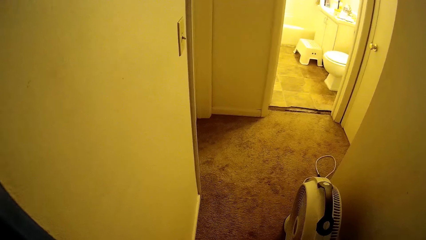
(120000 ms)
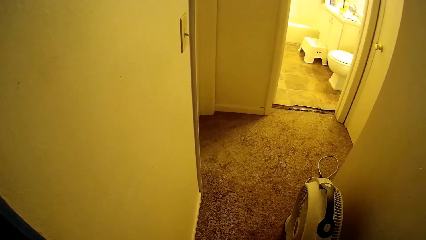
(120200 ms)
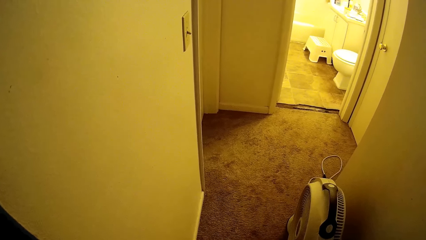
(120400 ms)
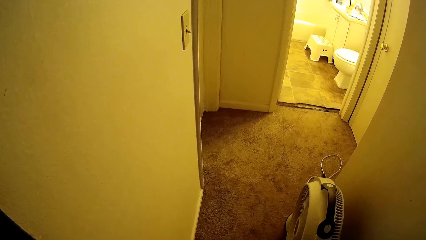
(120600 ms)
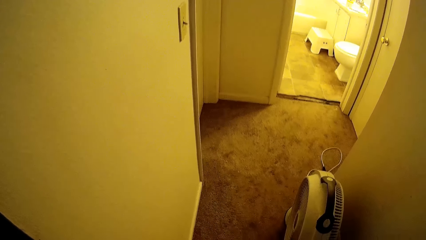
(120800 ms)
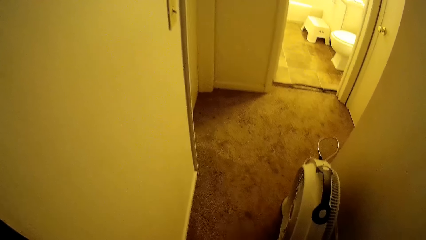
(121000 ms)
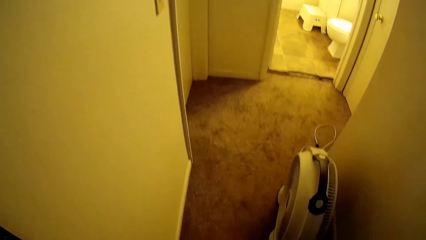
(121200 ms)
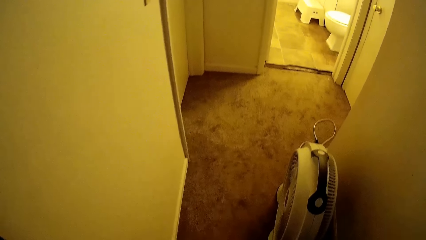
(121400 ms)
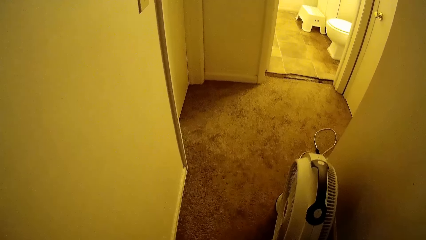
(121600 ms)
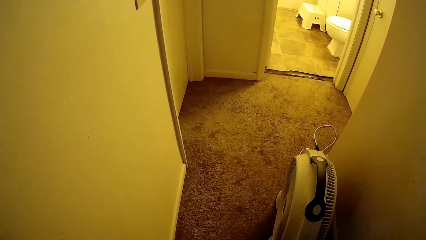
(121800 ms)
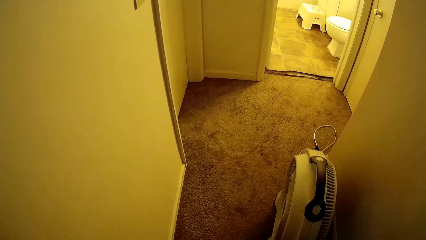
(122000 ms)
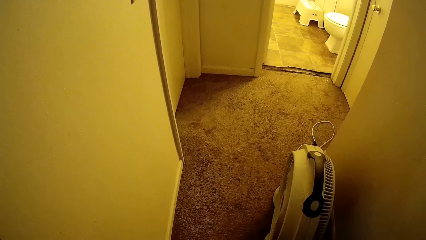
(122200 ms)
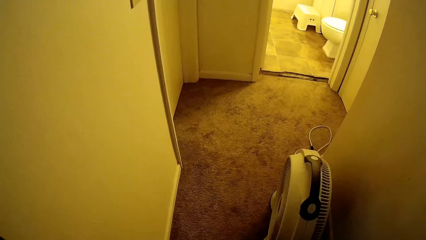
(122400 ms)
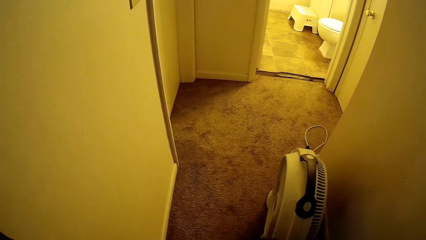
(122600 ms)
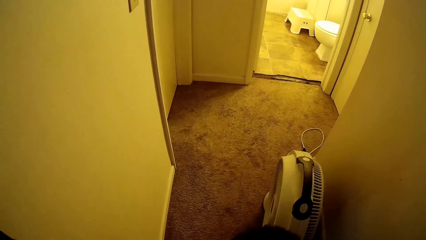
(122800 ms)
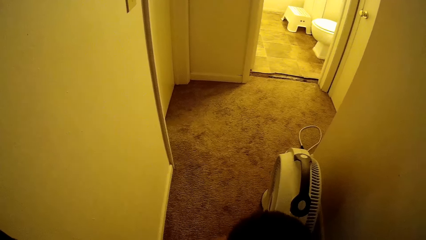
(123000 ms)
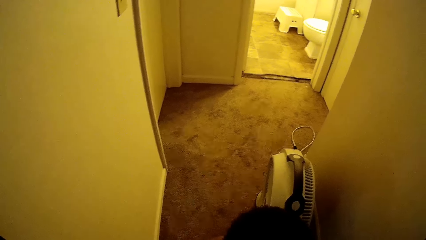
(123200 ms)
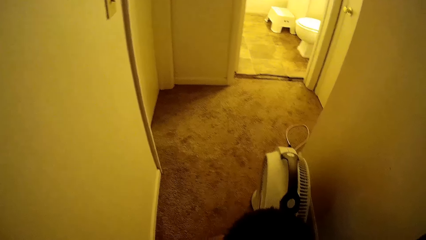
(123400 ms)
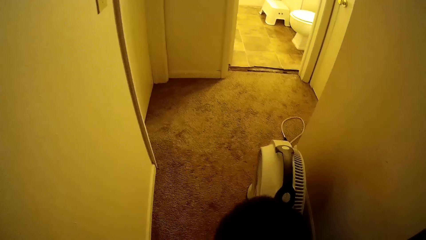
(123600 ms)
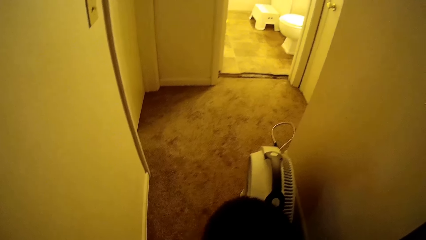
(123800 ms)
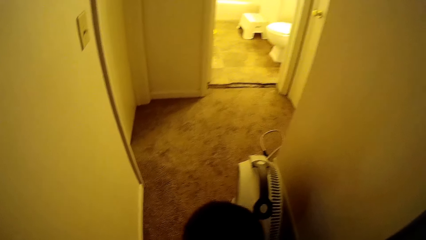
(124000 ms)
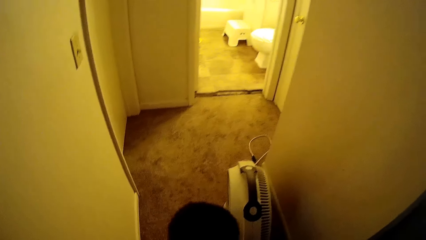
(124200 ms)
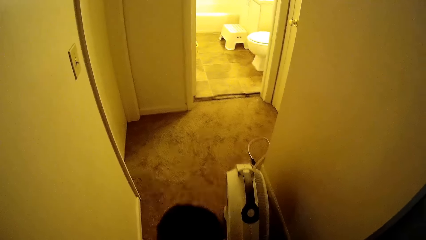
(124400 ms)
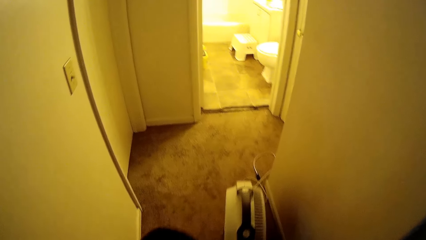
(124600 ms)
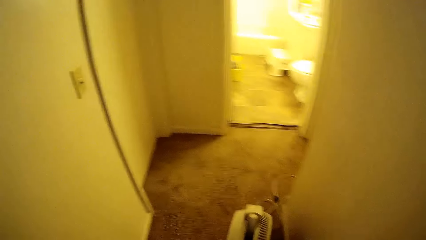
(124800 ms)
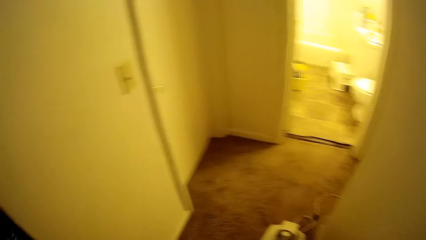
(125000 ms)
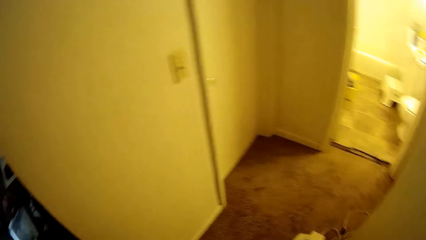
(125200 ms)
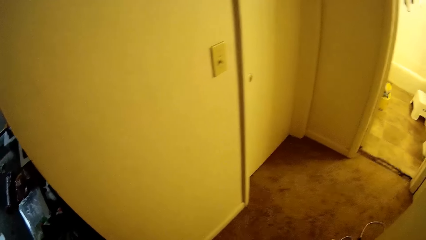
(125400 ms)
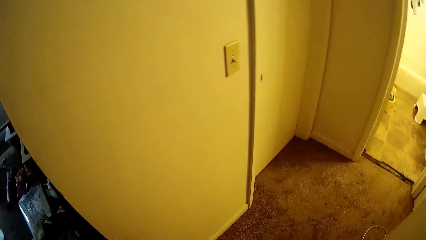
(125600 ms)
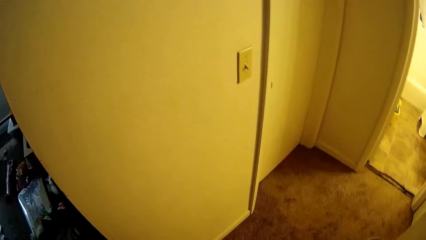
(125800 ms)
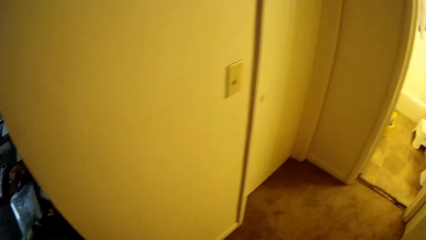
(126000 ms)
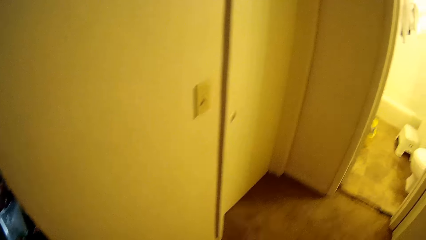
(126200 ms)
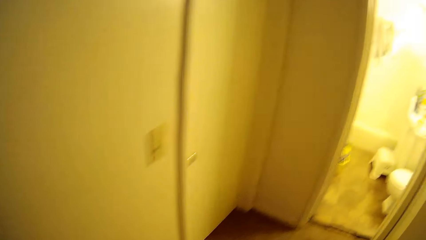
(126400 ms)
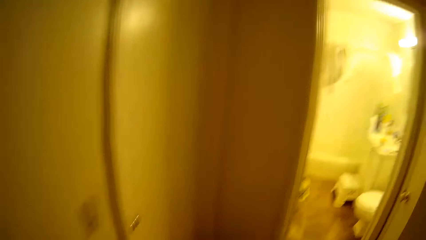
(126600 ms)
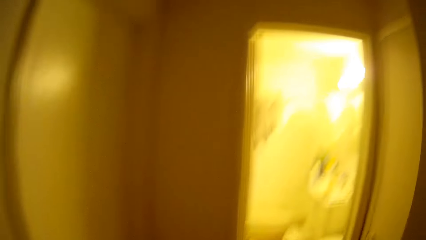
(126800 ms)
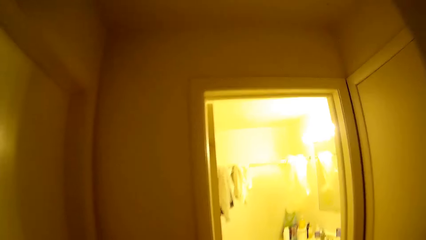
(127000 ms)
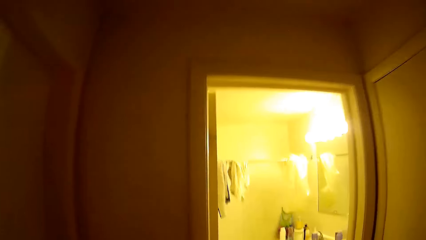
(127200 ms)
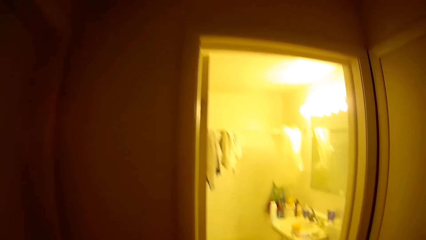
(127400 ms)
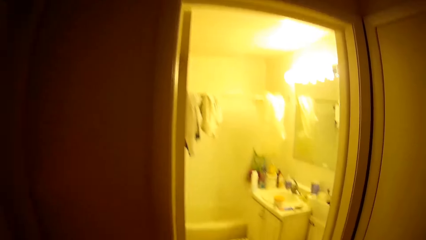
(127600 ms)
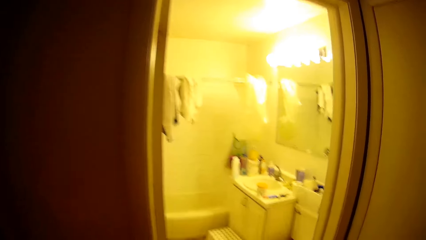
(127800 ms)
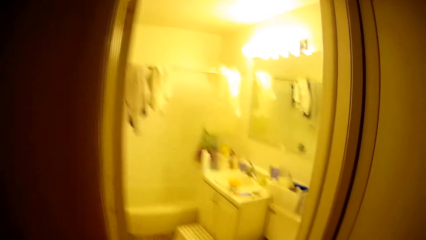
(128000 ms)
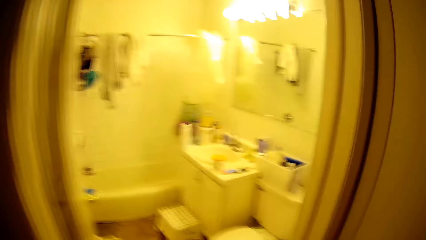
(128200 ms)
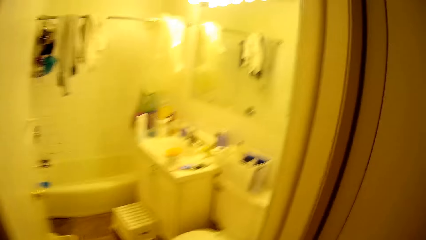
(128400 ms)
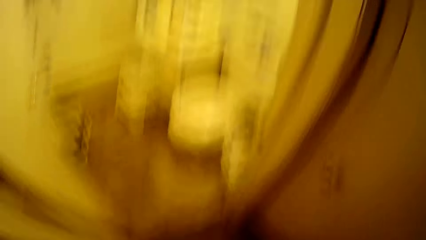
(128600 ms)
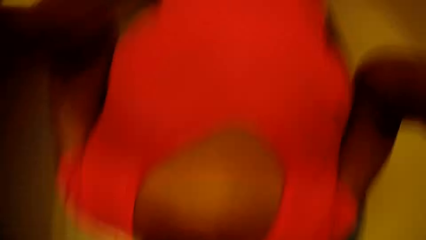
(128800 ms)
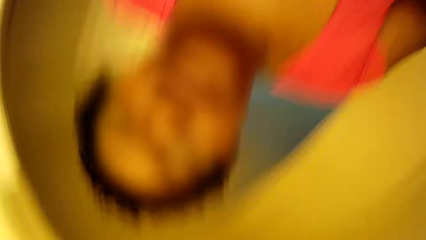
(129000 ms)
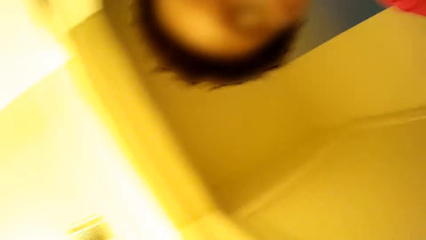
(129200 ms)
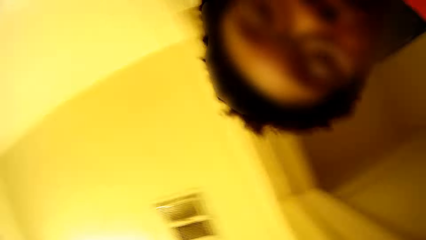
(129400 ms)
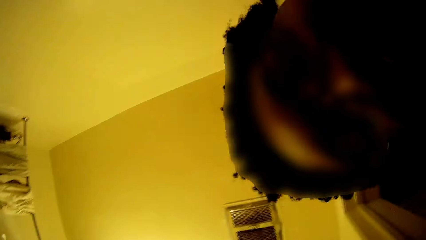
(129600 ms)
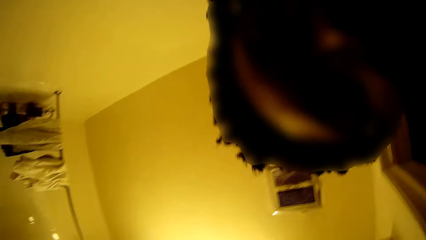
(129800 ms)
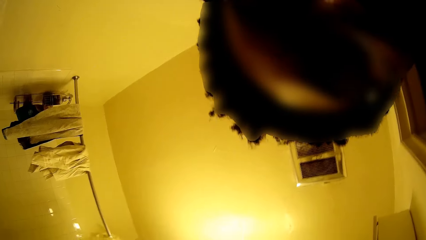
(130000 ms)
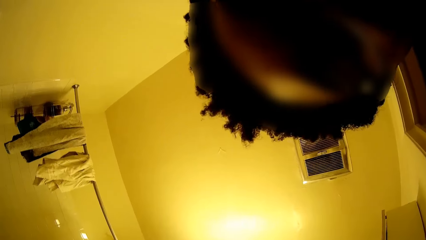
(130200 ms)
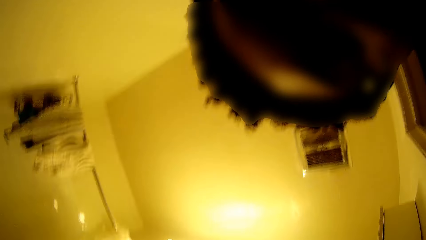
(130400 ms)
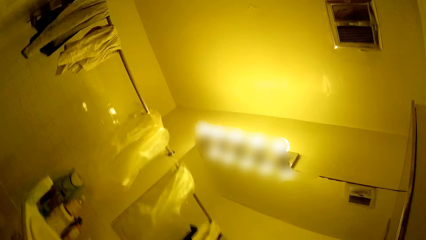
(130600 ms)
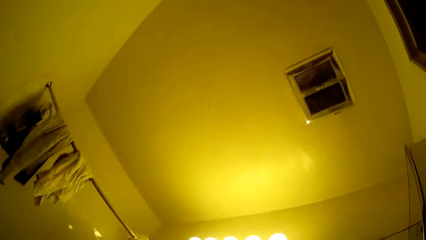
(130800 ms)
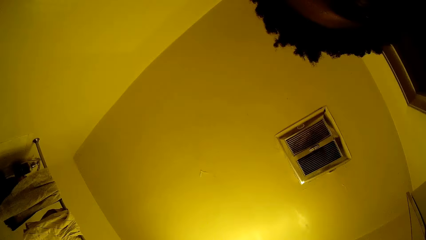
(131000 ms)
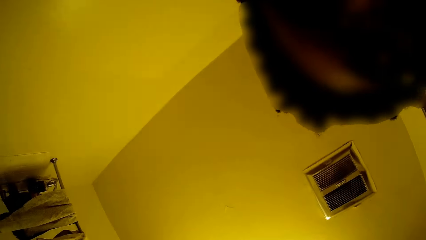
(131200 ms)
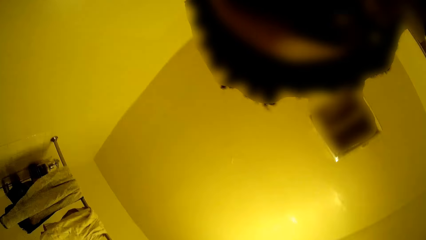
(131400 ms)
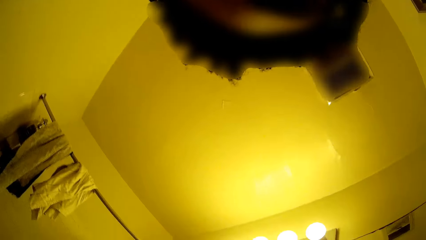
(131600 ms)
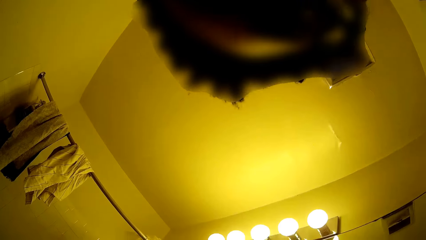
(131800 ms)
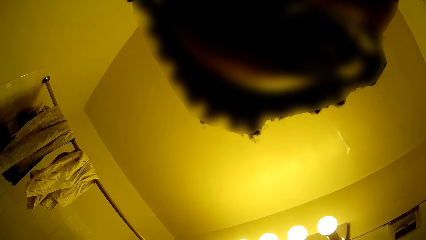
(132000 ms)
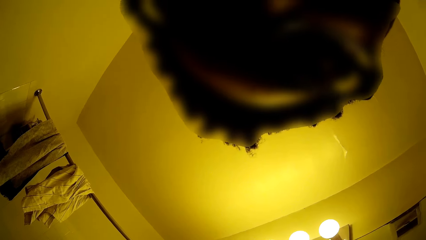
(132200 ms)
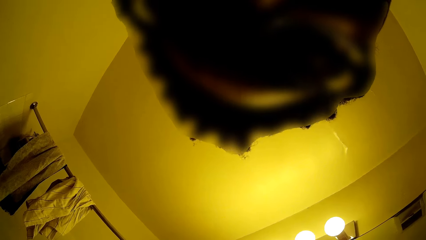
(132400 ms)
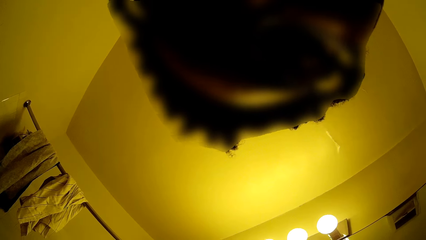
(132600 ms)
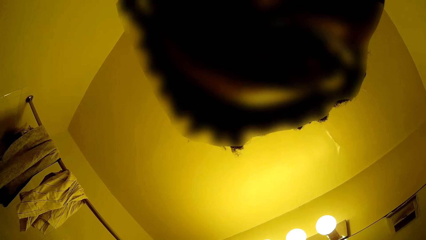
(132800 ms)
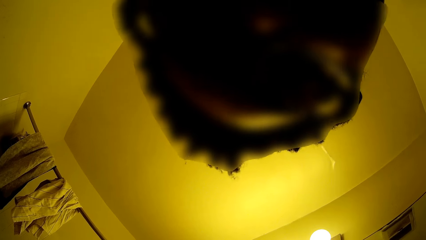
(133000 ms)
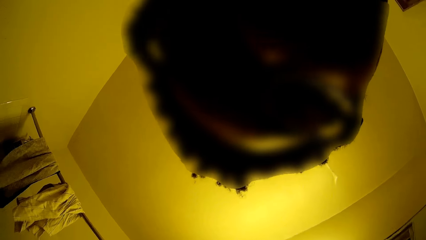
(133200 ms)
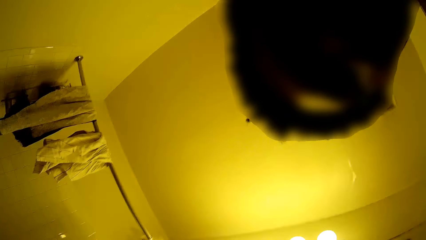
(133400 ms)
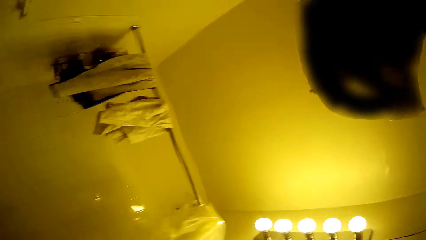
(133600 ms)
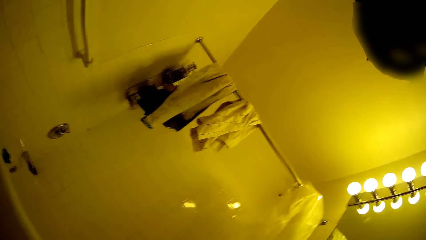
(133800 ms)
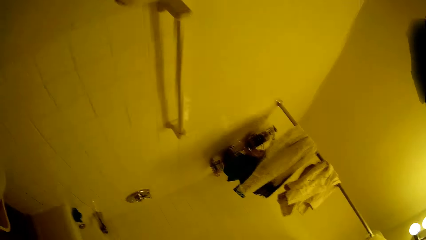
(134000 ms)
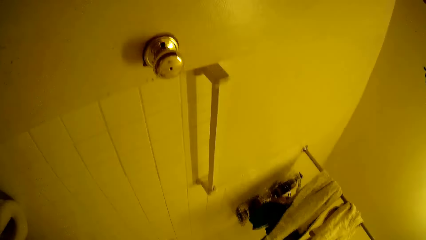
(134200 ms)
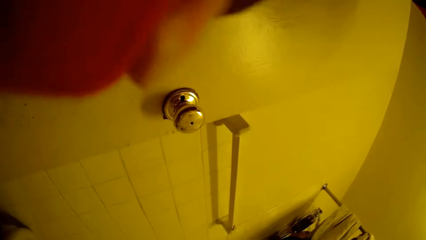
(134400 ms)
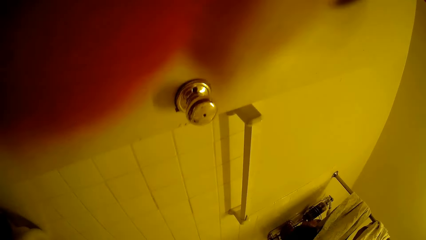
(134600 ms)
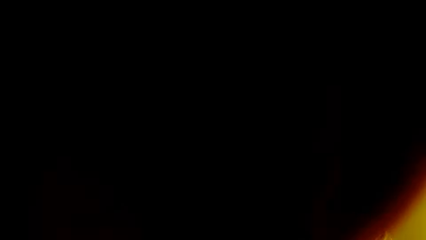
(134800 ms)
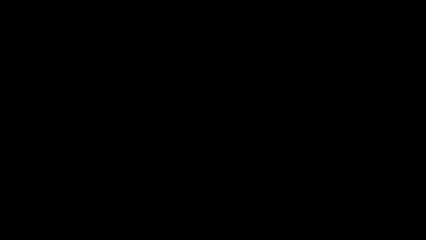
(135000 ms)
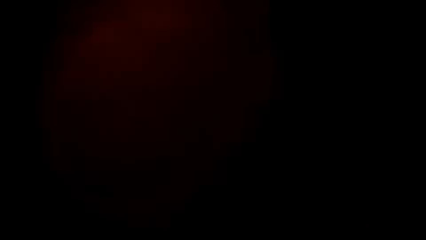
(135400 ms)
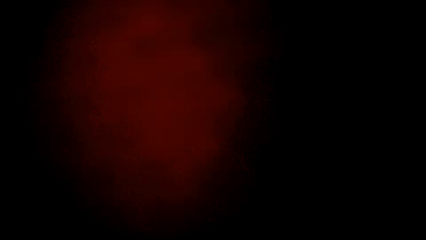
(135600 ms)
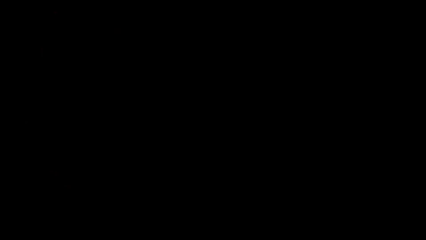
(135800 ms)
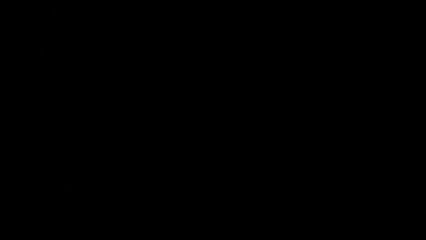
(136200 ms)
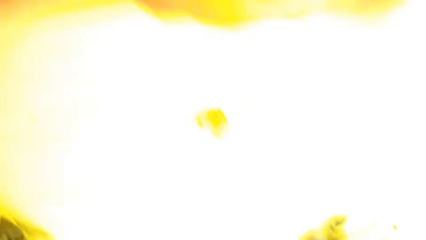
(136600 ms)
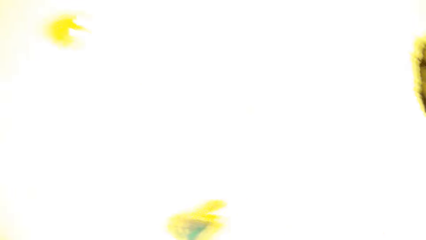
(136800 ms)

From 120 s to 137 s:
The camera wearer interacts with a child. She walks into the bathroom. She interacts with the child. She takes off a camera on her head with her right hand. She adjusts the camera with both hands.
